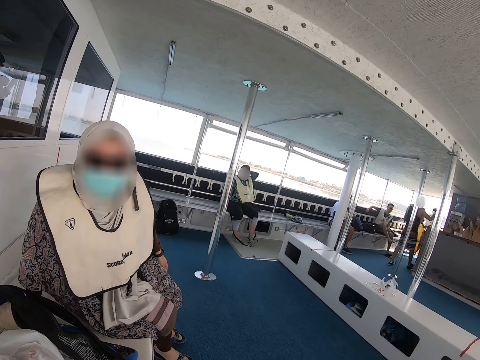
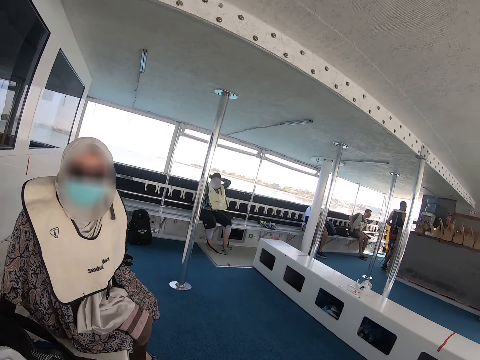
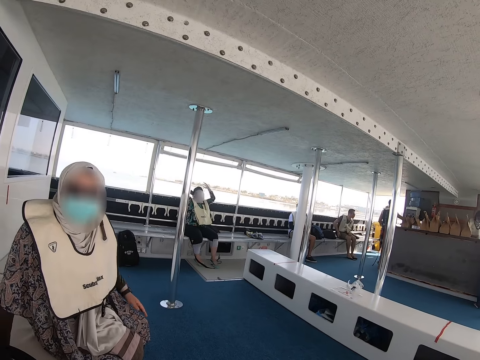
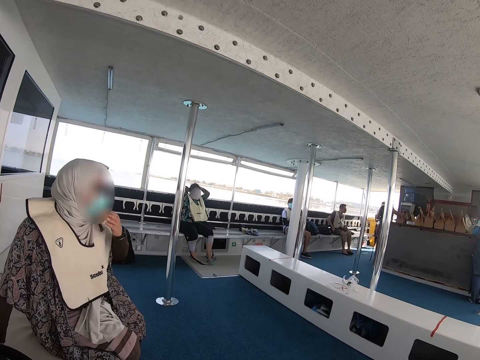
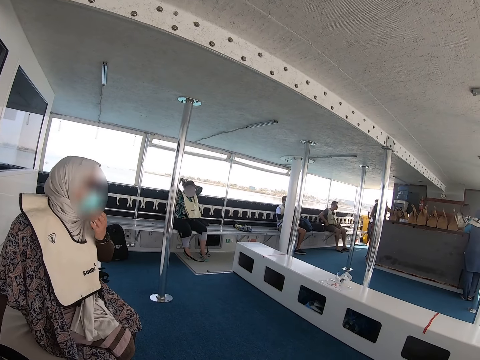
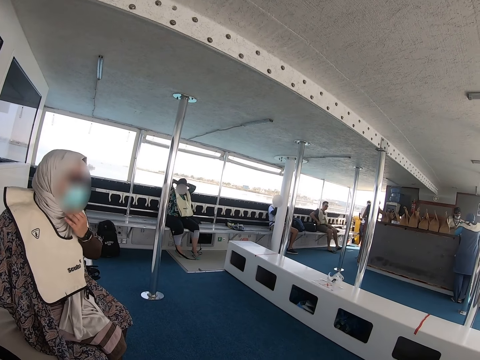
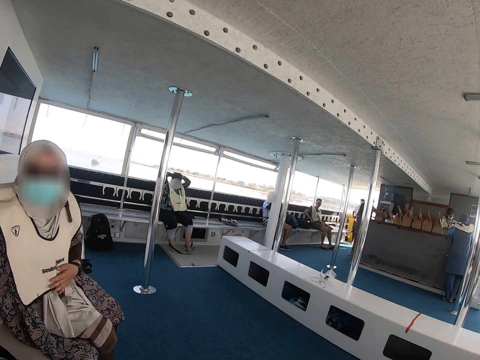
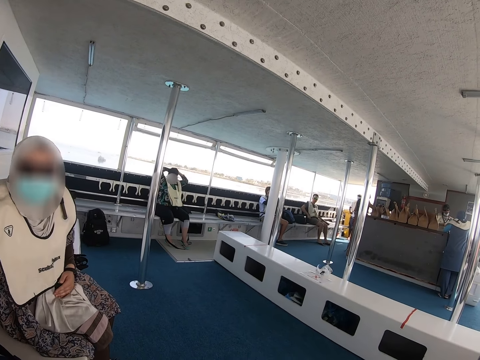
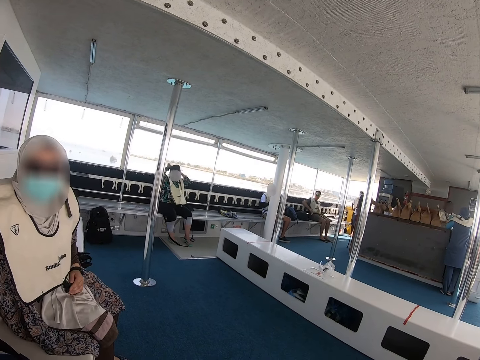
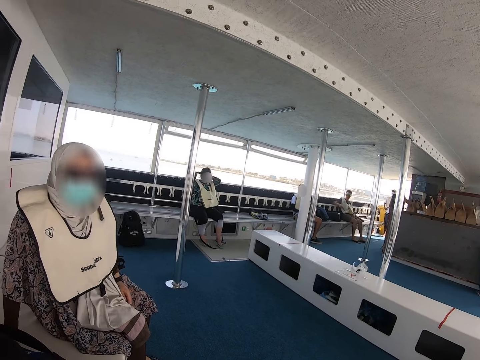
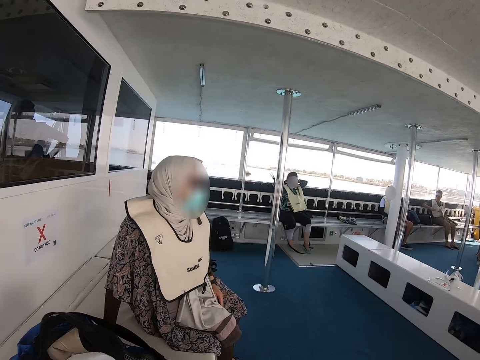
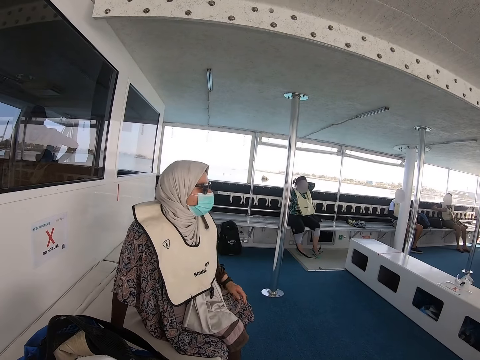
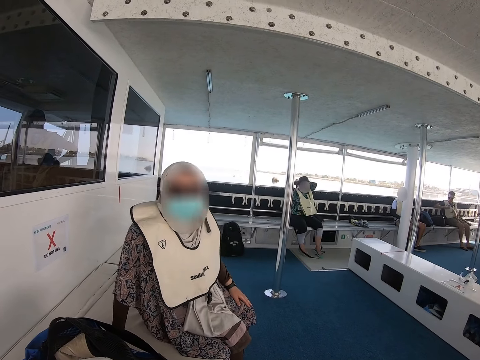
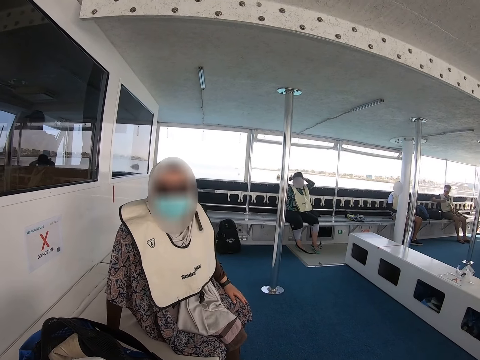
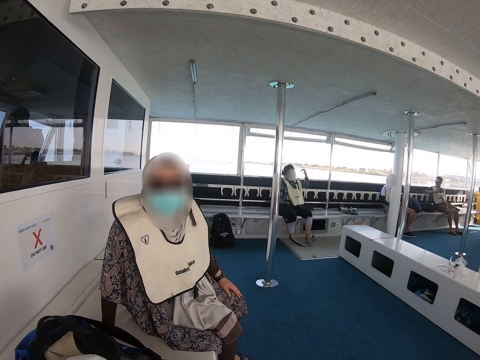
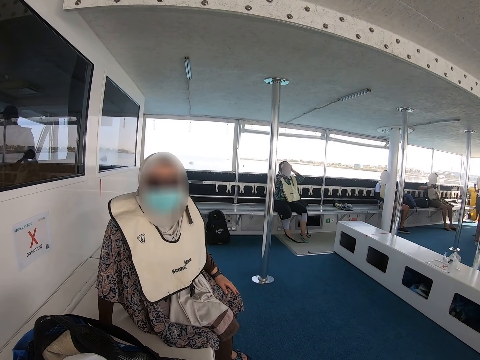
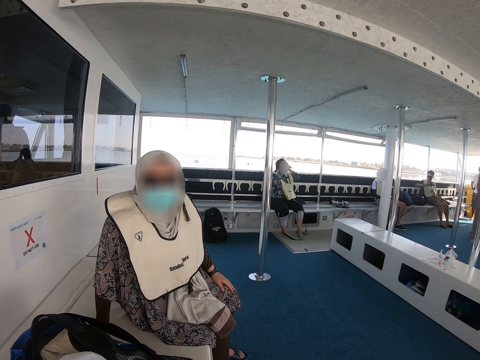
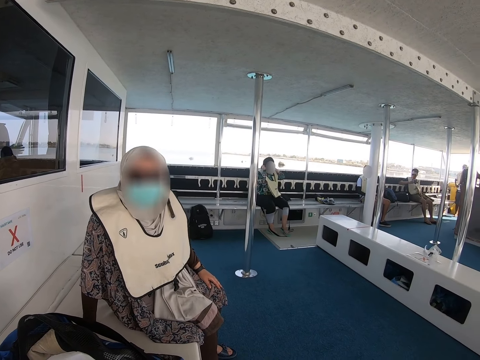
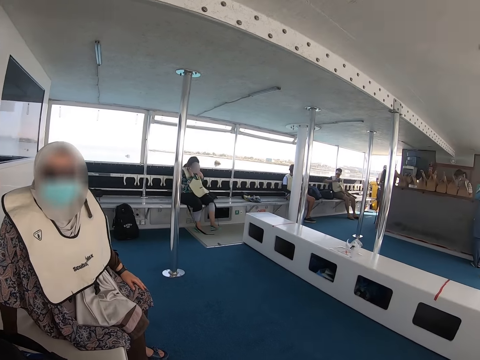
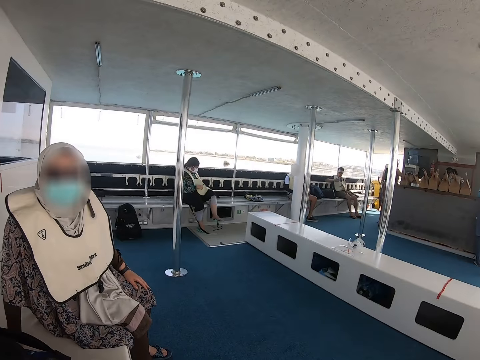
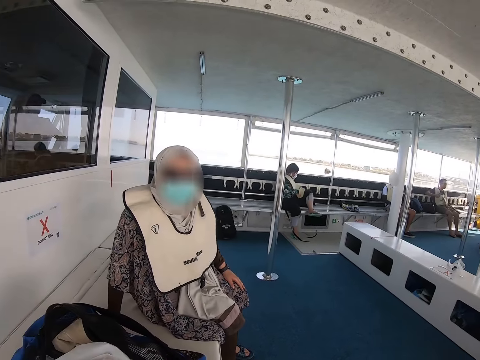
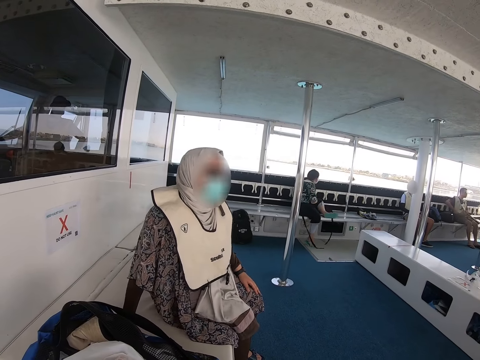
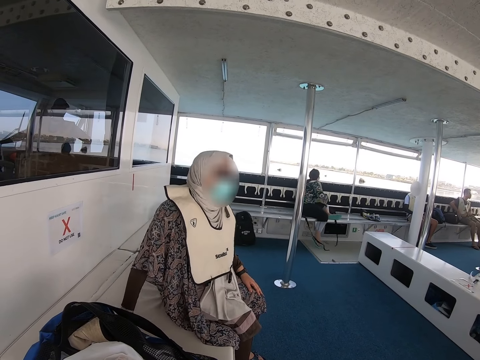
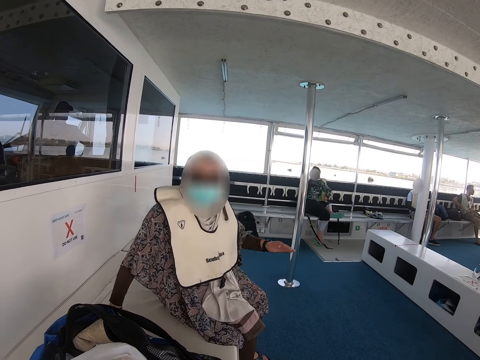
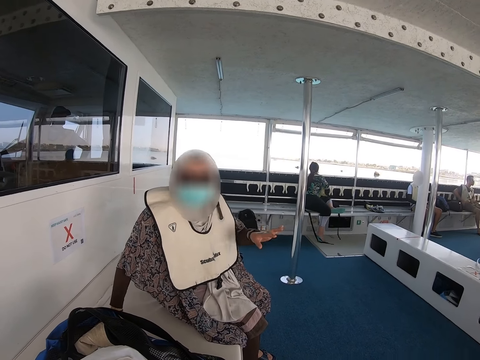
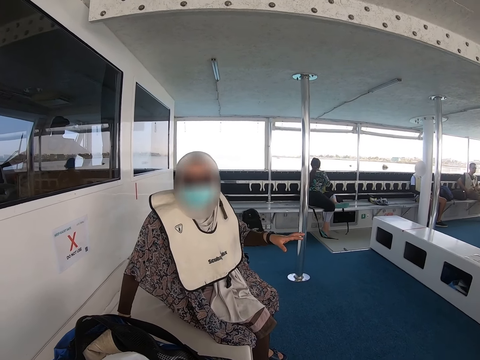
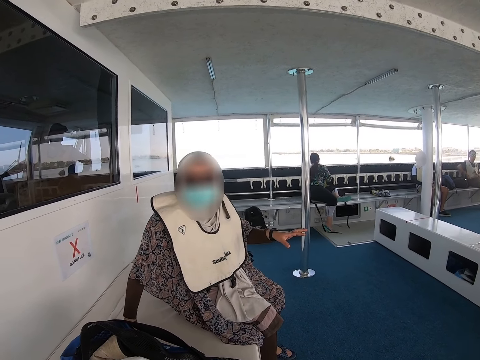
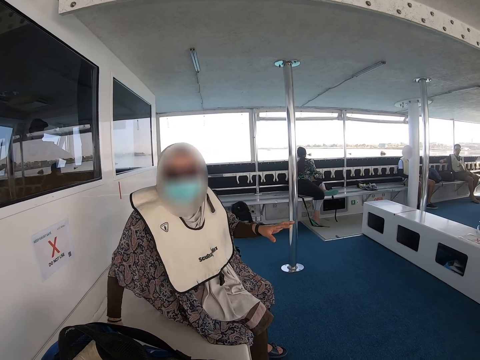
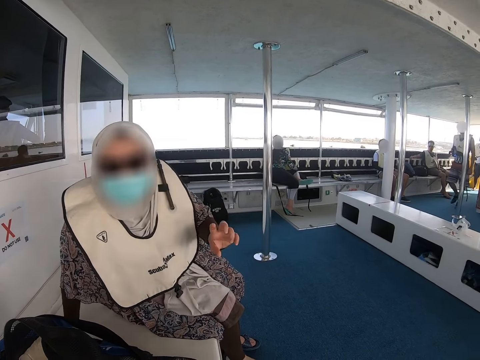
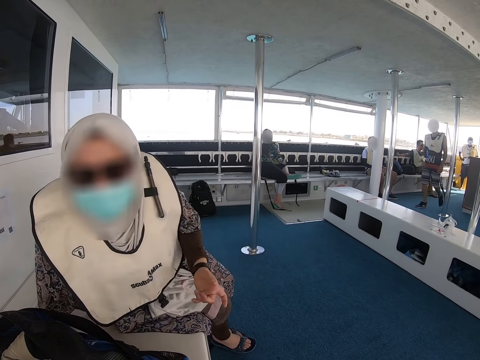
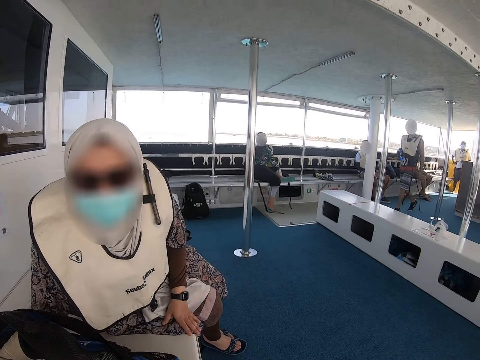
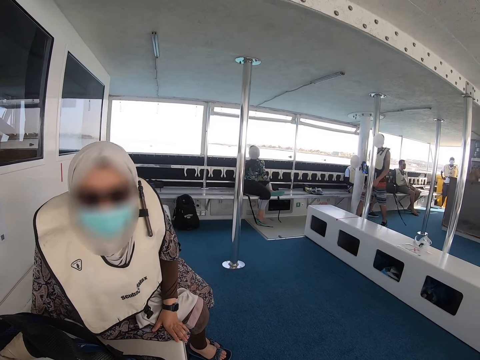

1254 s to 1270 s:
A person adjusts a mask. Another person touches hair and rests a leg on the seat. The first person moves a hand.

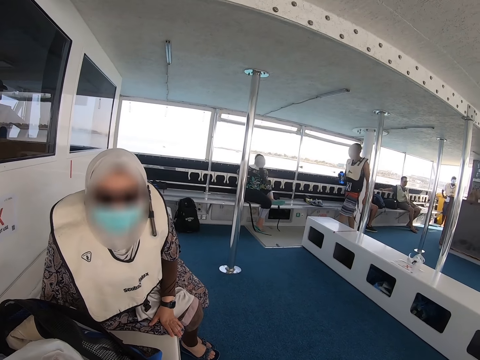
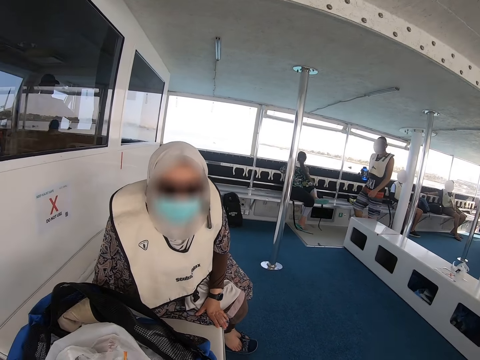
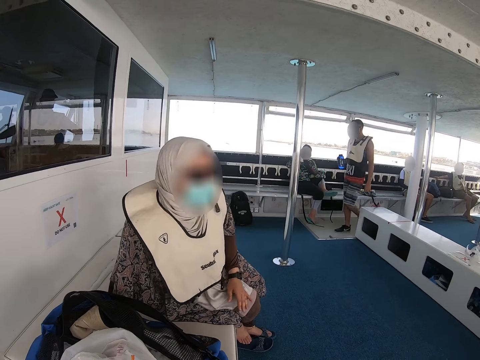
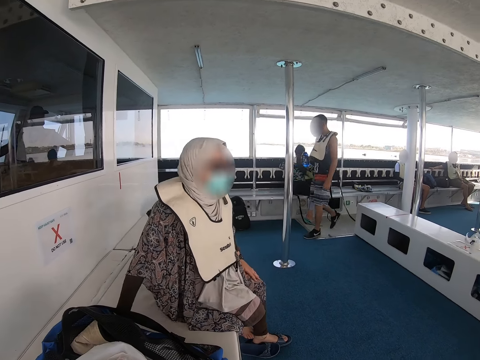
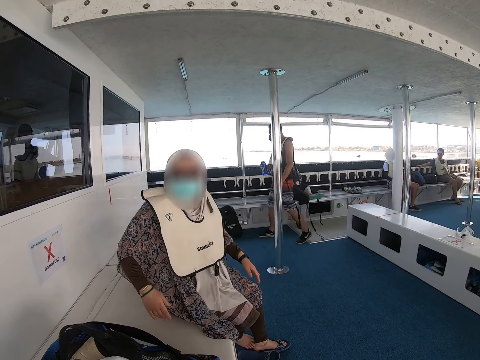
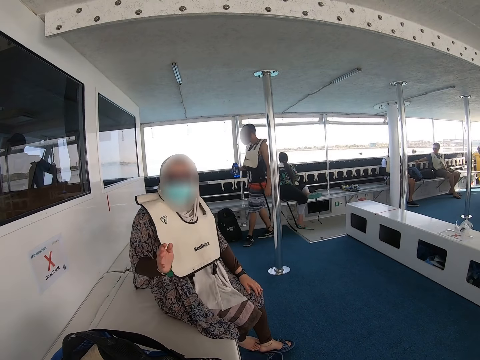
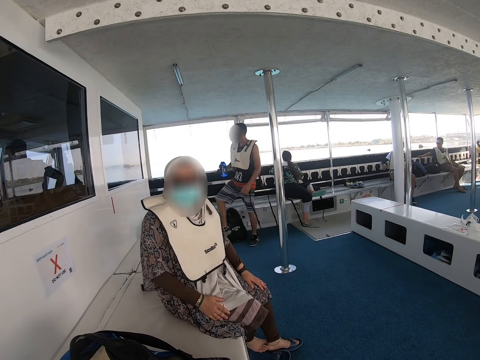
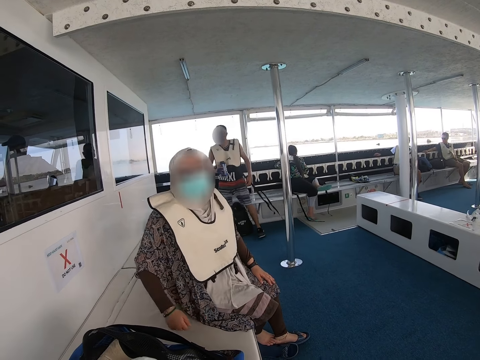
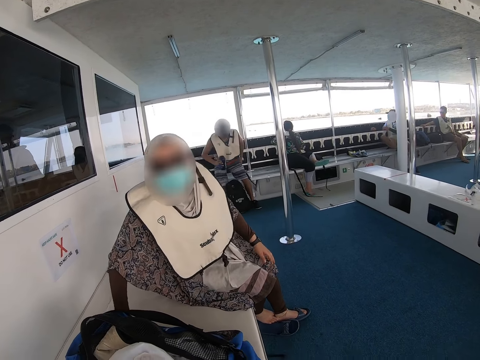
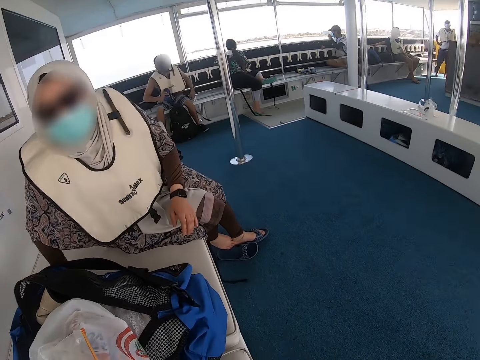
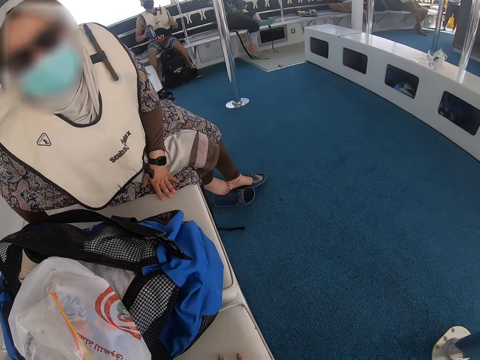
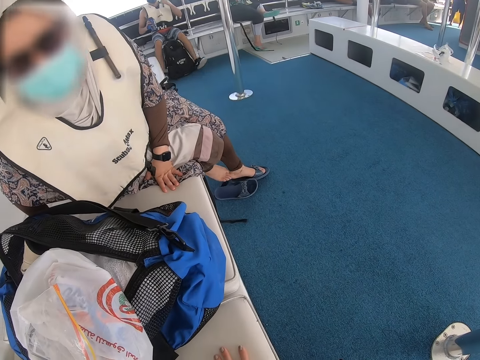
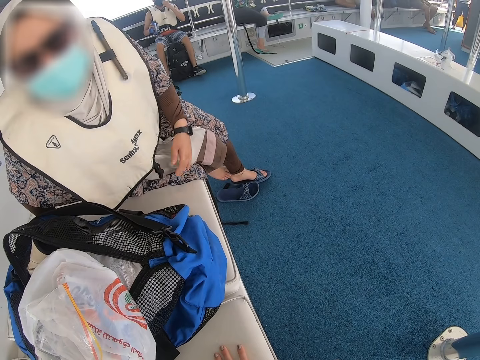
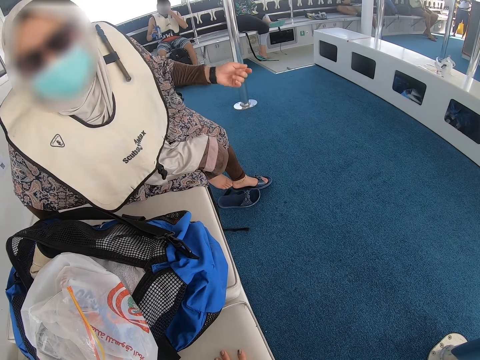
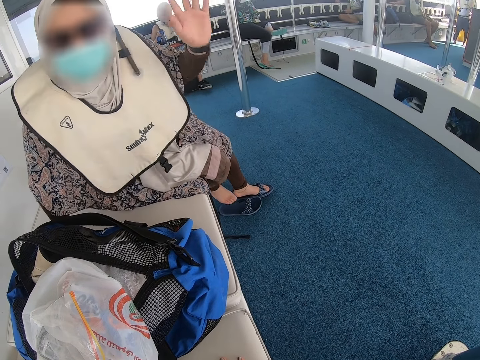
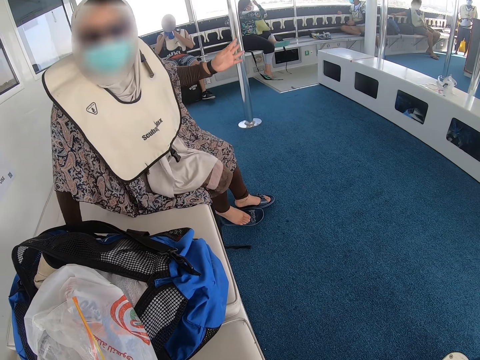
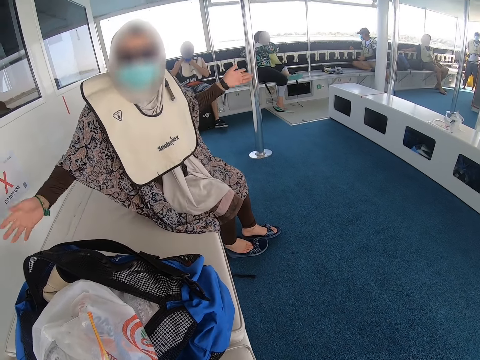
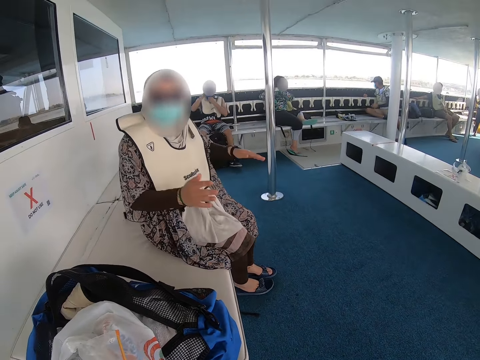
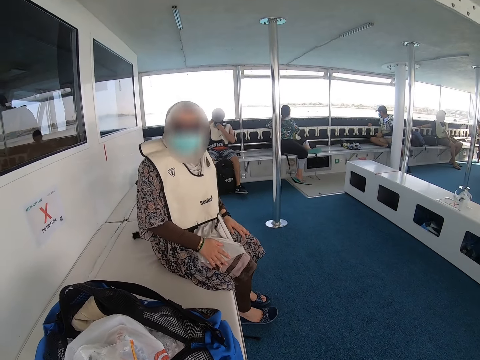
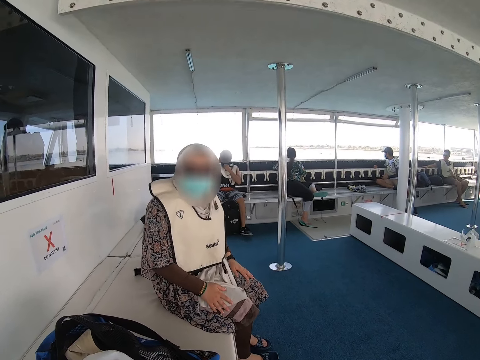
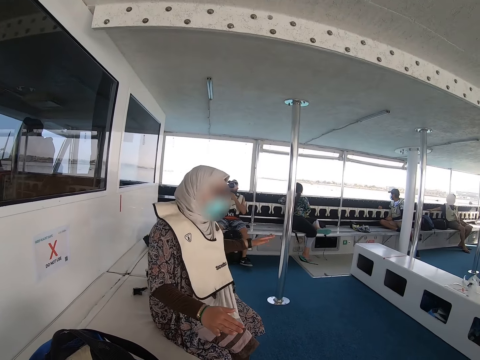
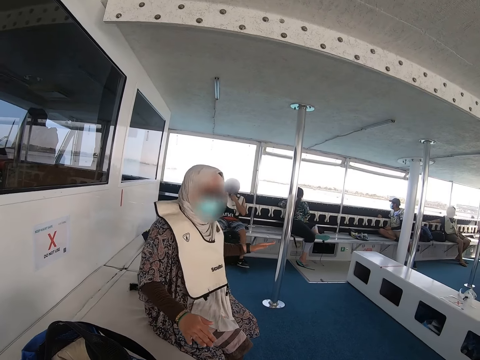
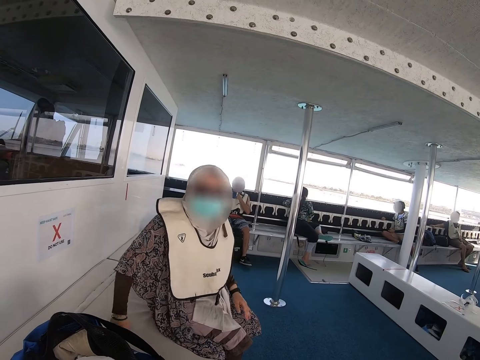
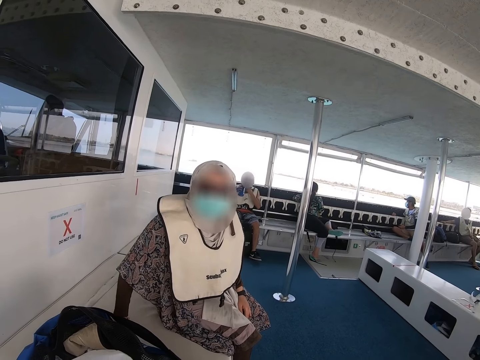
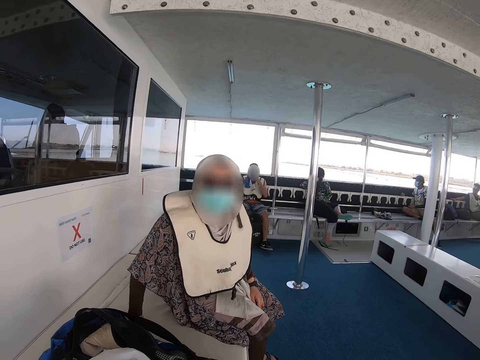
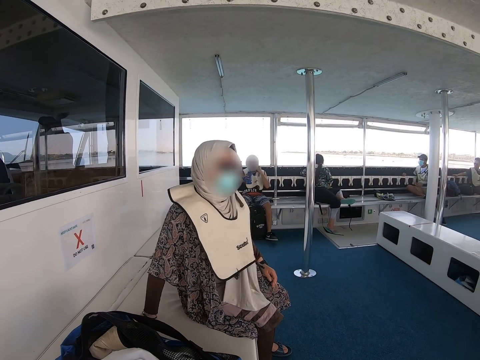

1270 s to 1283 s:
A person moves around and sits. Another person leans sideways, moves a hand, and moves hands.
